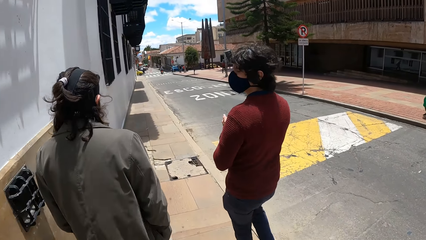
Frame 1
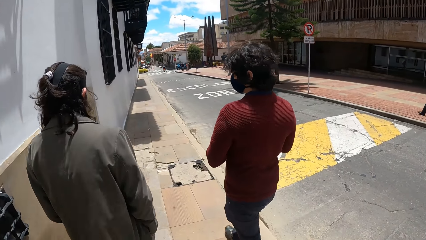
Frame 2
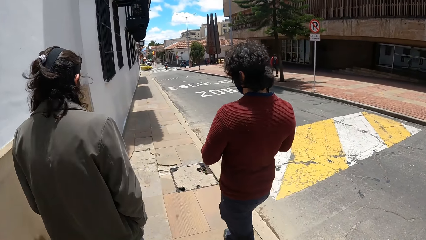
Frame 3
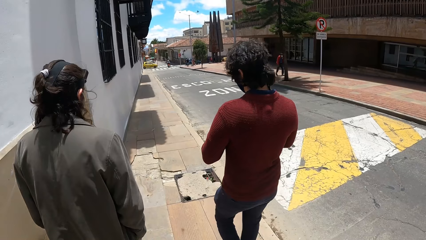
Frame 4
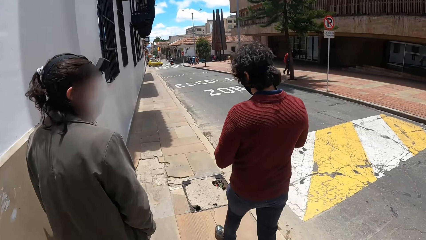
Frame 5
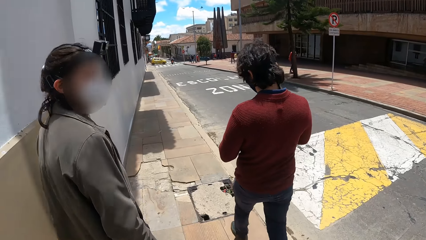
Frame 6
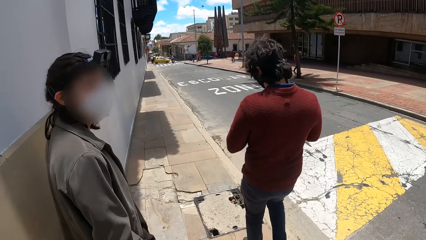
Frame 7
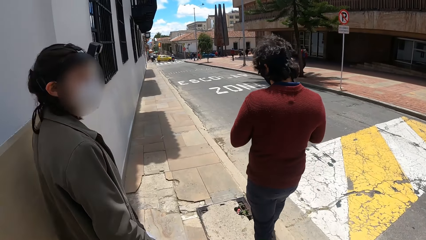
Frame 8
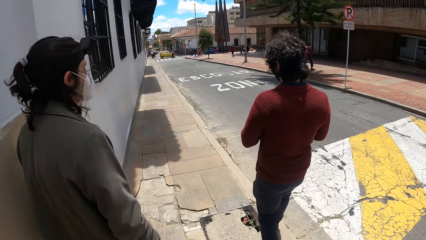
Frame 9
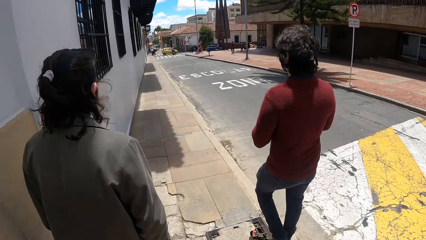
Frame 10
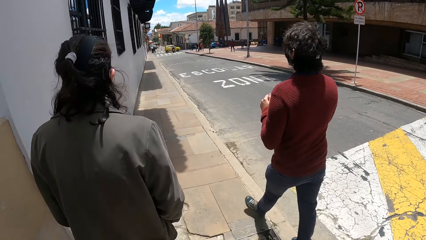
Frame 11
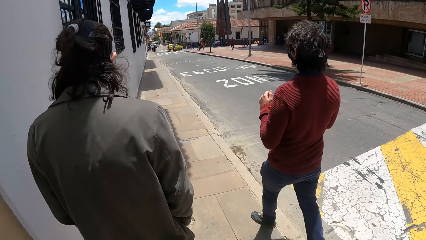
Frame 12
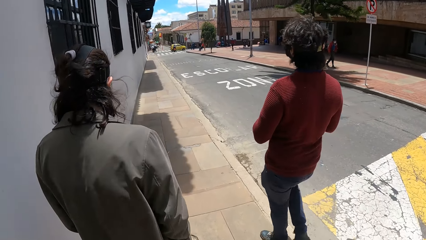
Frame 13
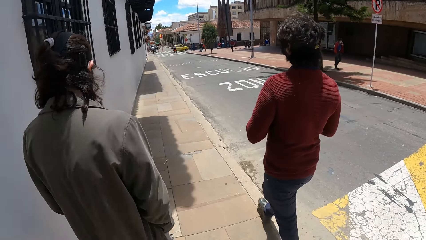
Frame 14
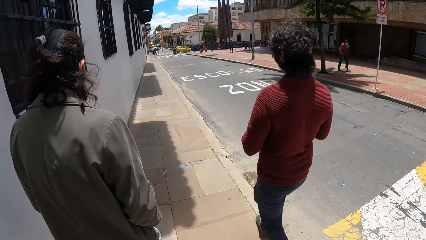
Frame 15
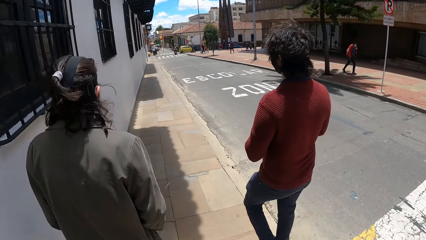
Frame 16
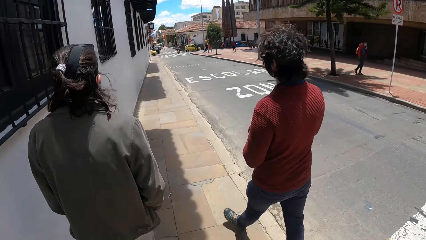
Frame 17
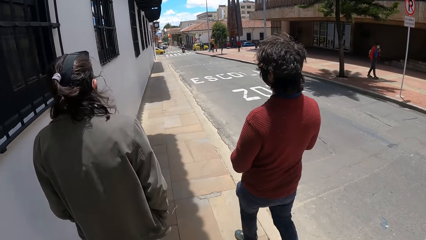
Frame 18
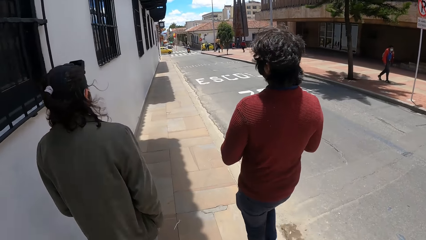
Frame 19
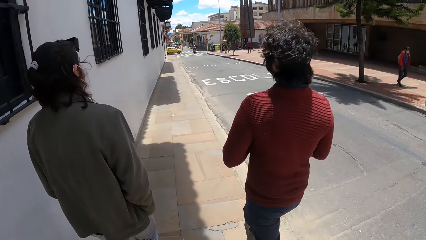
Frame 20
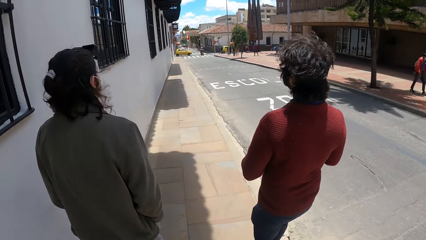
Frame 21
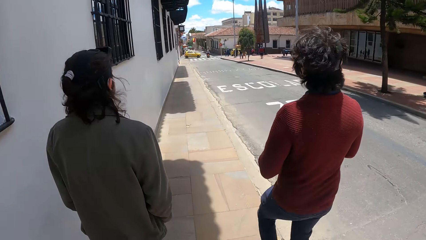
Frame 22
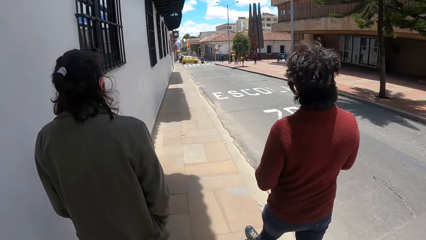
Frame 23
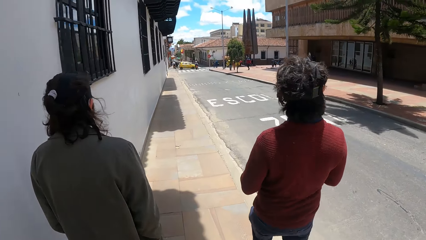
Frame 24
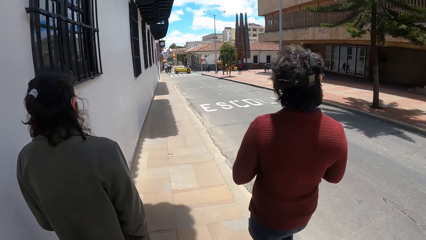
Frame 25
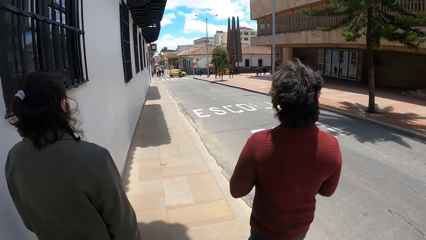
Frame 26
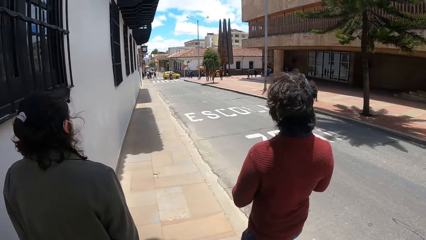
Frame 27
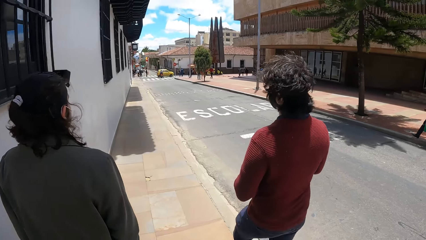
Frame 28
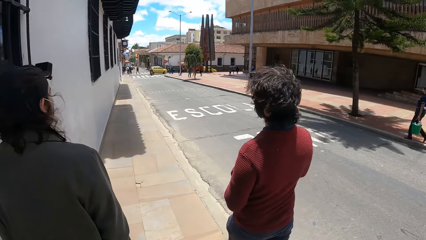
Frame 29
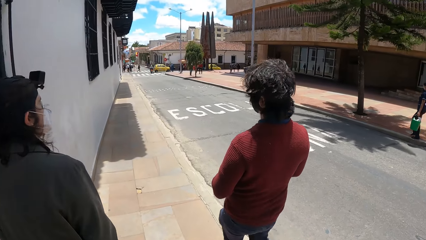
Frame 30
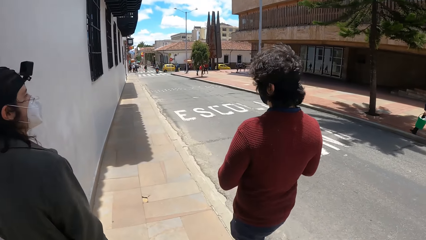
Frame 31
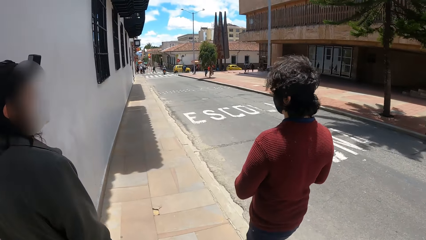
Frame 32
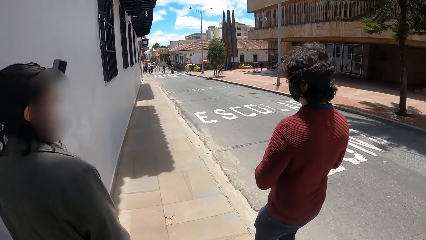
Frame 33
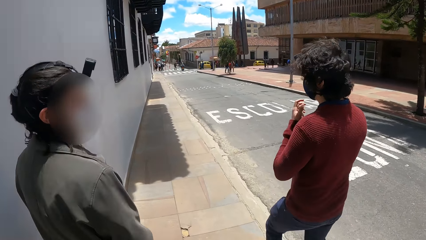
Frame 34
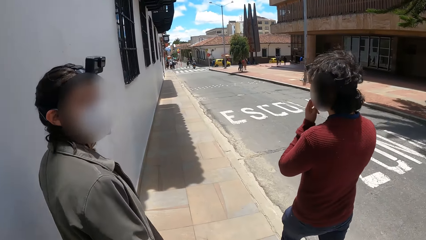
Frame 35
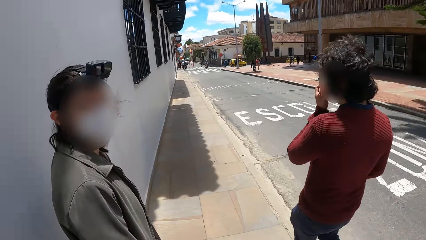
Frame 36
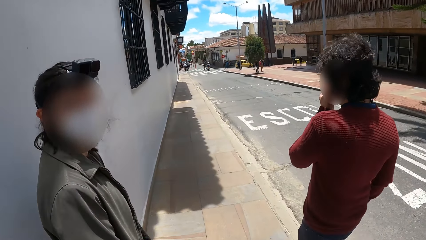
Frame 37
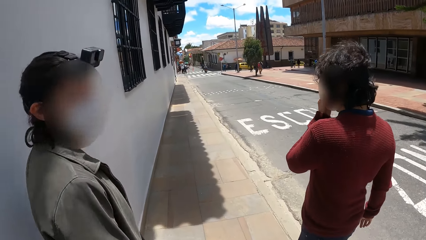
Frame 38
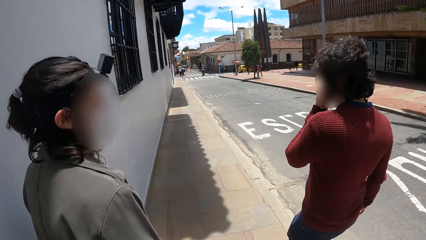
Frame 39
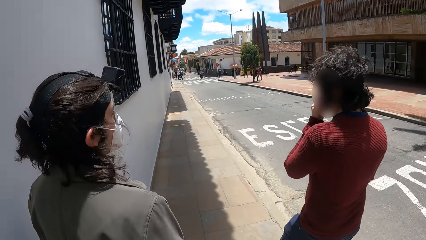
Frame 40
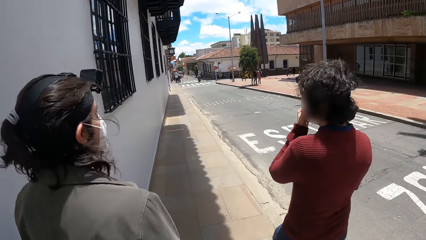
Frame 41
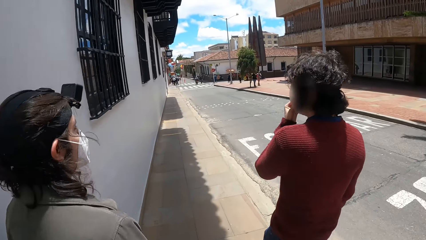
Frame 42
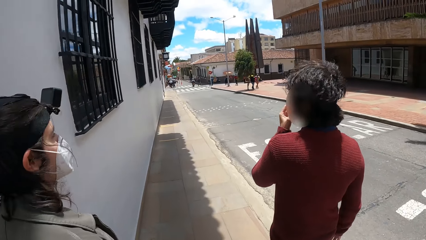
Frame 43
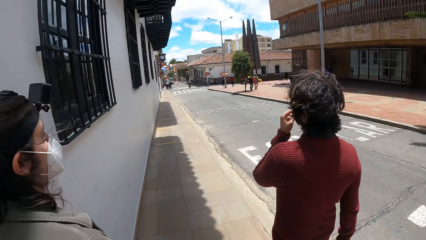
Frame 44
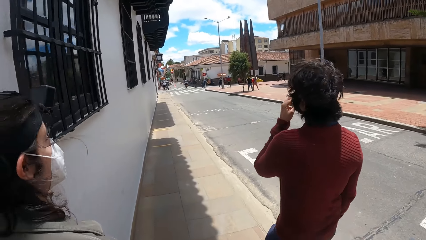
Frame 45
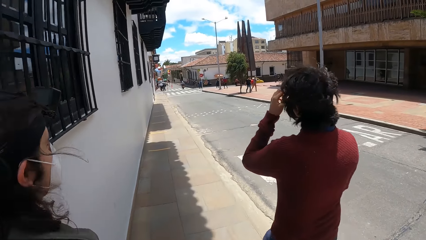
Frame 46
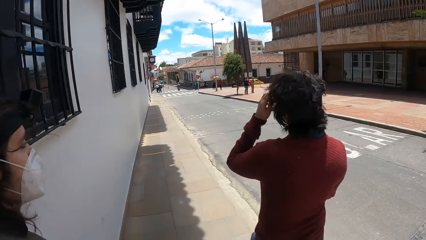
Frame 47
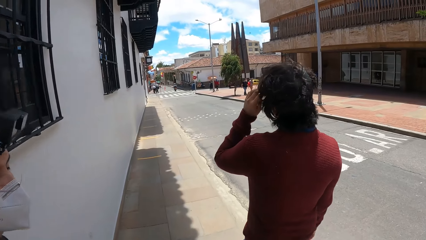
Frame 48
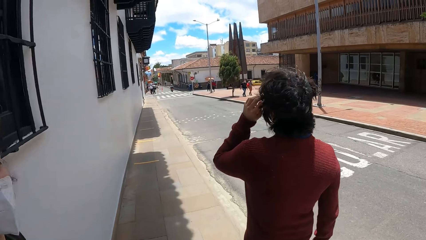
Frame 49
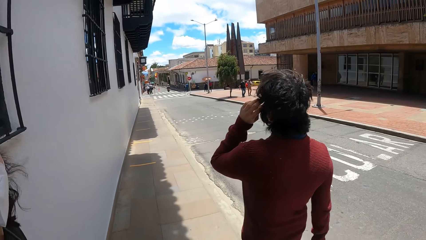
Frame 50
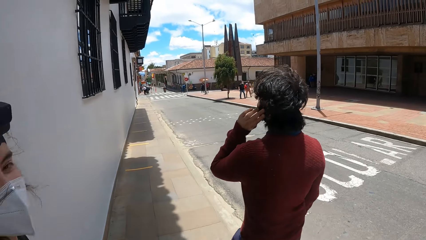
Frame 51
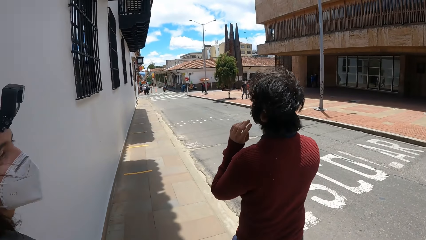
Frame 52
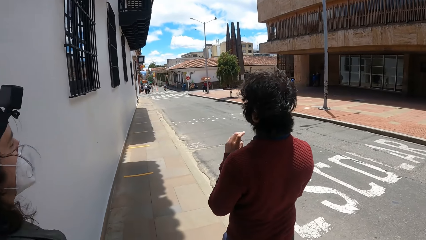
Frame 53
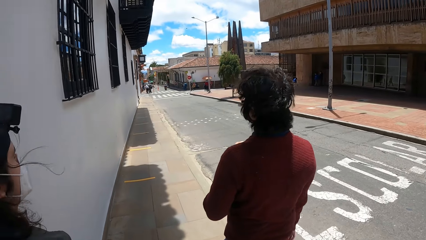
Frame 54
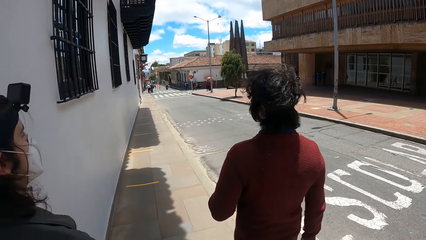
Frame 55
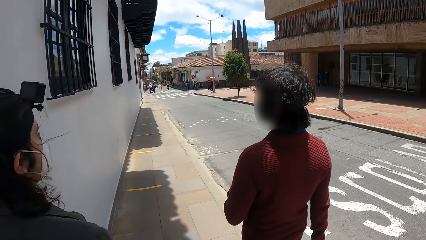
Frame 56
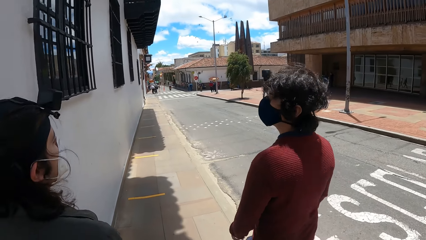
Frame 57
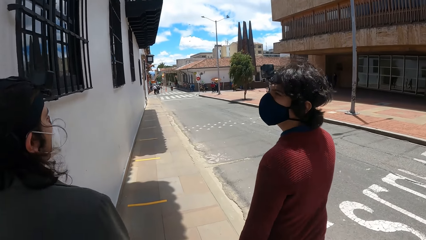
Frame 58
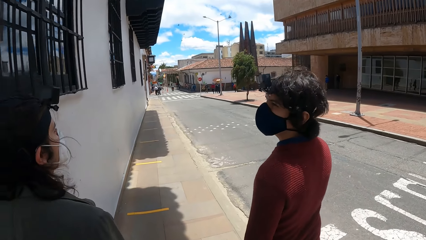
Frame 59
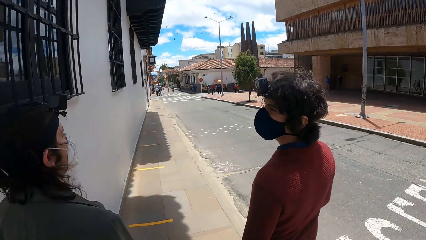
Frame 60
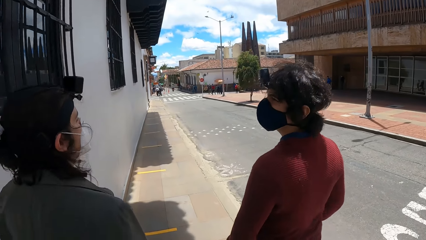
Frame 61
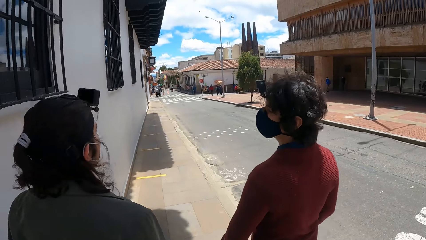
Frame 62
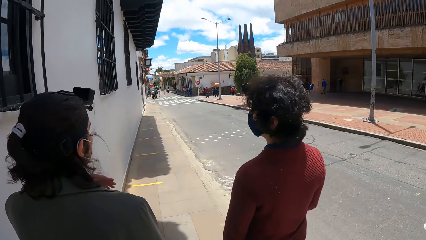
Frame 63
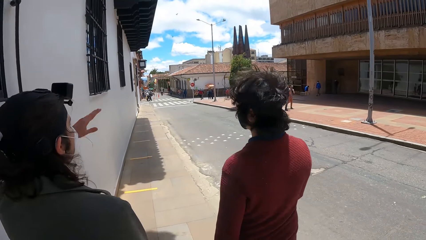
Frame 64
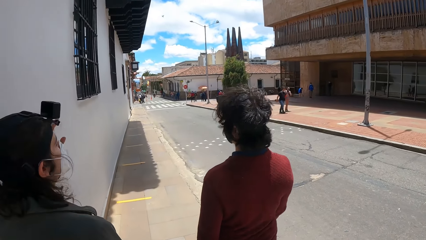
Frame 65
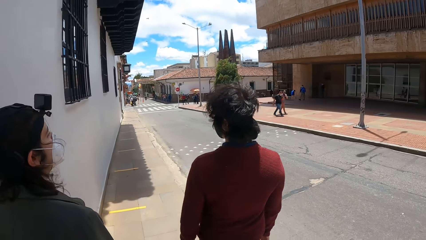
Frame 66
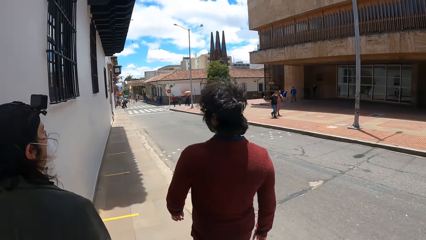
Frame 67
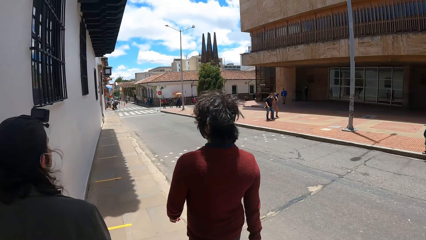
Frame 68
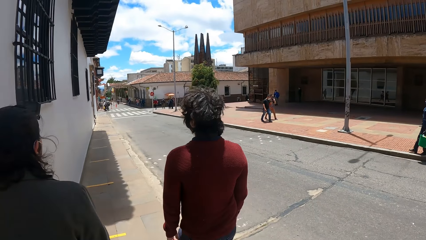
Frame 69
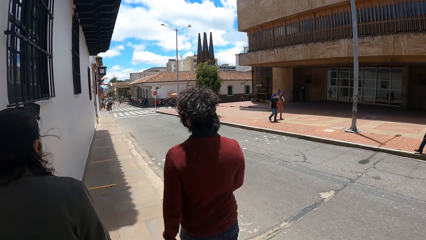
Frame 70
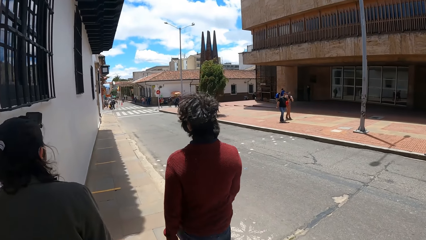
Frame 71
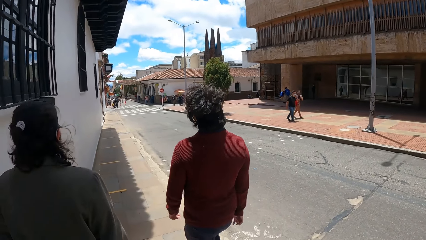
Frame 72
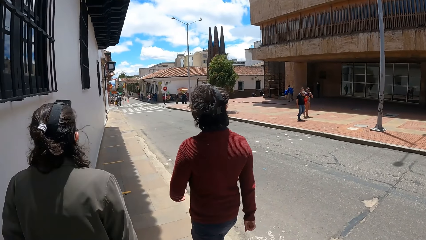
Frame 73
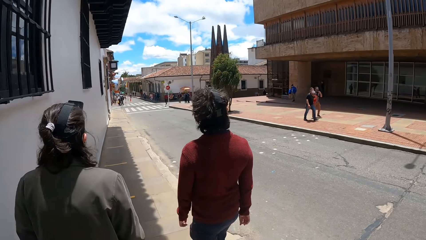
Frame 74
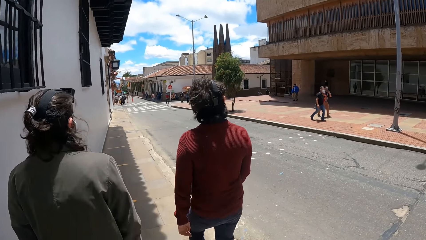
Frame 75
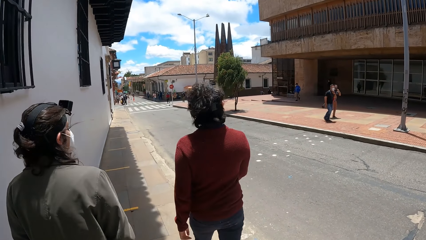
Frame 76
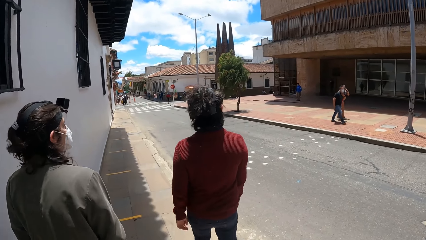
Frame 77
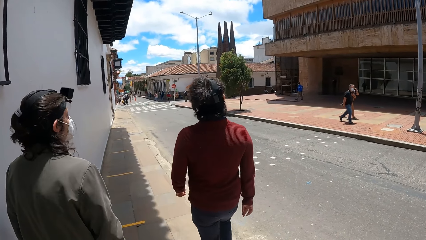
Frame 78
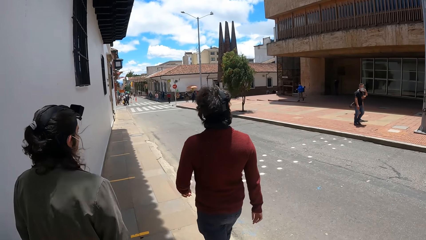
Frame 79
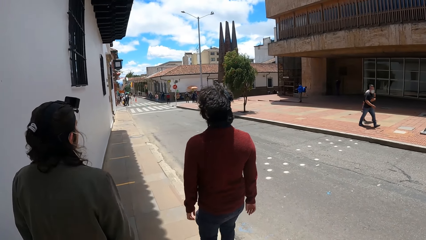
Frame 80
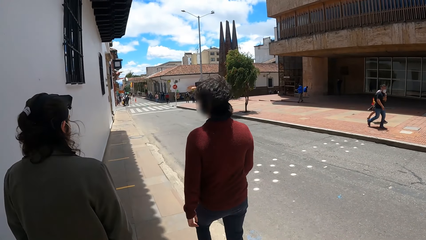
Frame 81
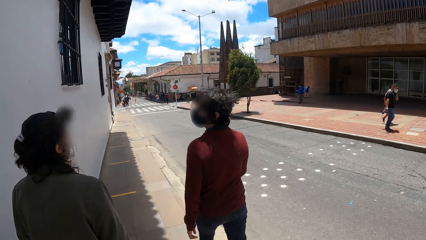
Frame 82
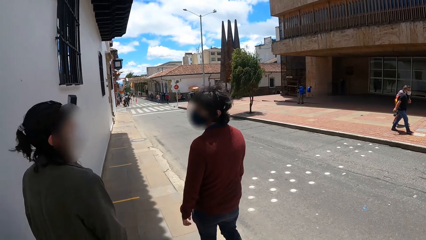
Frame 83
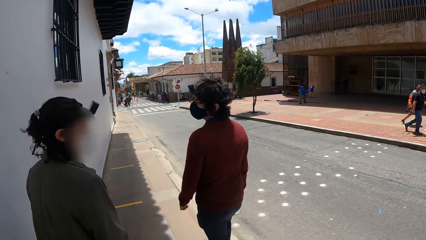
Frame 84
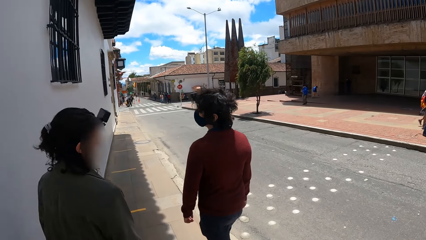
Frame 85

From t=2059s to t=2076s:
The camera wearer walks in the pavement. A man touches his face with his left hand. Another man interacts with the camera wearer. The first man interacts with another man.
